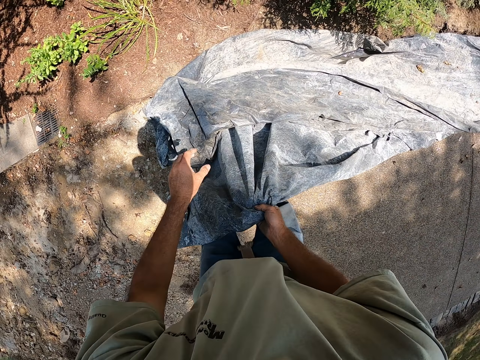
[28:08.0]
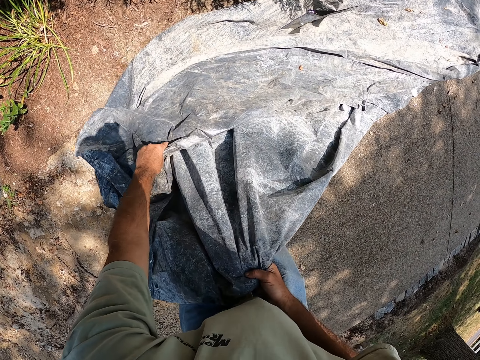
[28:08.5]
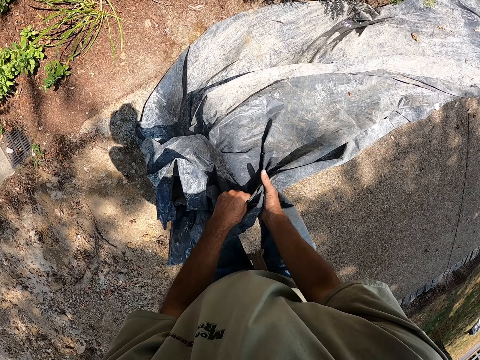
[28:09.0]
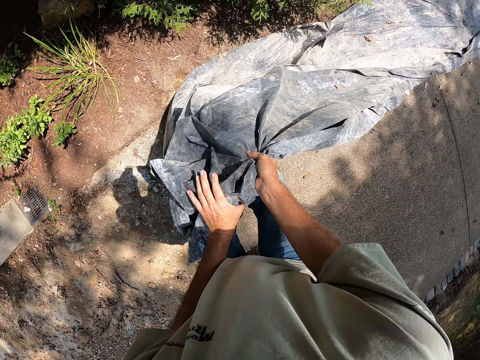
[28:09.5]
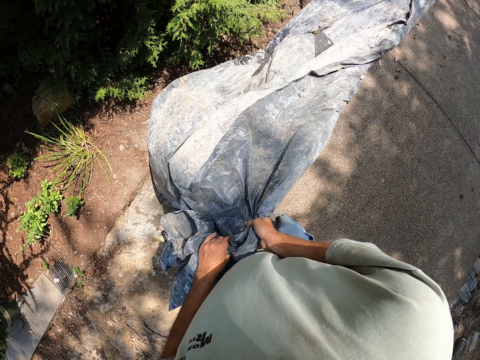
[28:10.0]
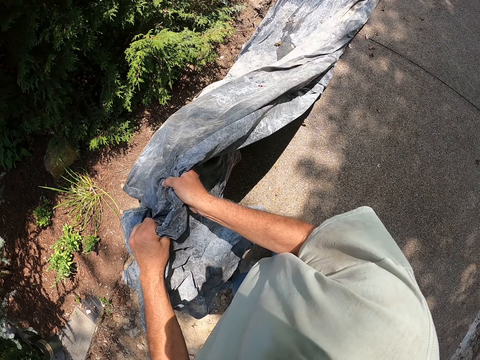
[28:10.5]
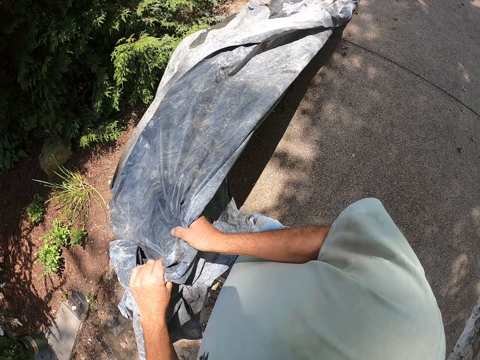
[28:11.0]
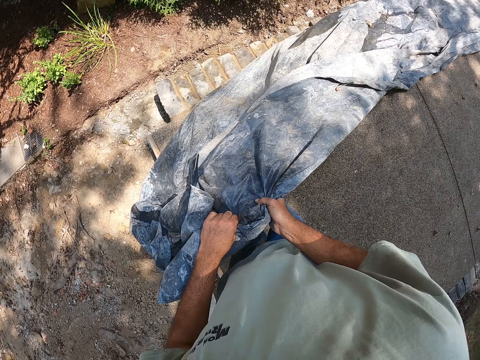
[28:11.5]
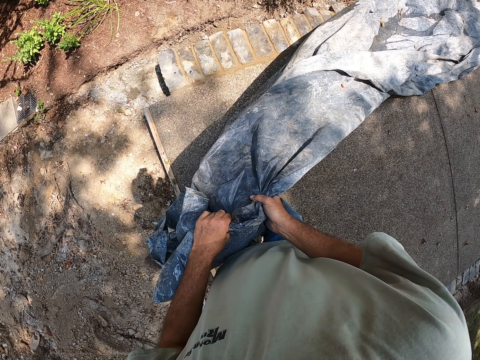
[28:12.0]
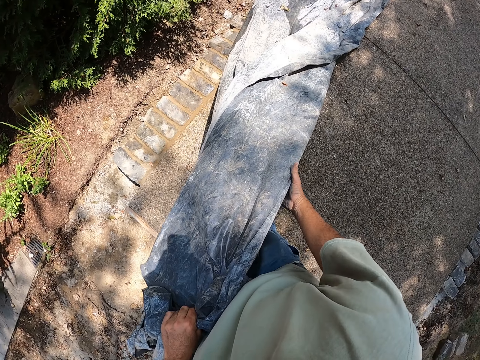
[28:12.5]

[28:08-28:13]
The camera wearer pulls the plastic paper.
